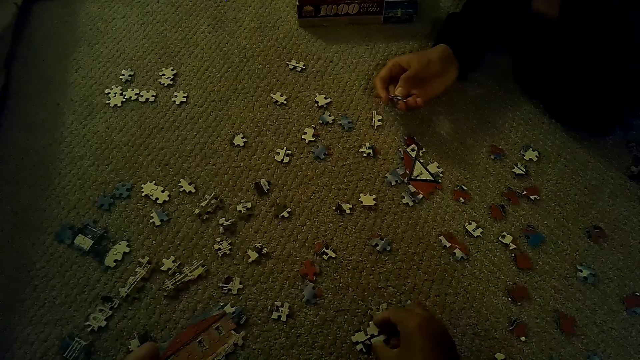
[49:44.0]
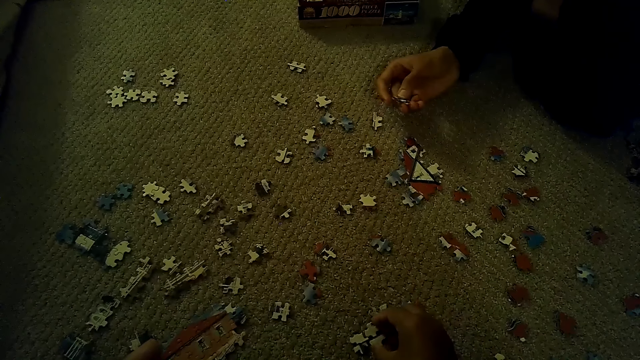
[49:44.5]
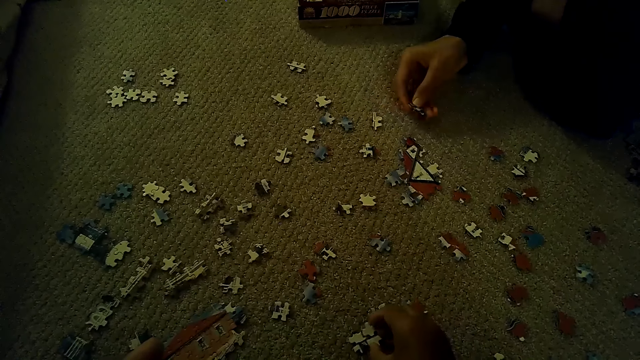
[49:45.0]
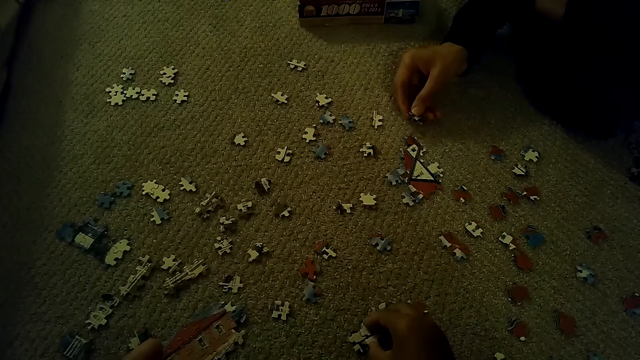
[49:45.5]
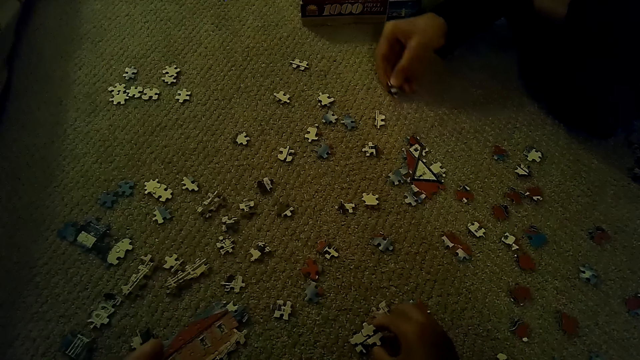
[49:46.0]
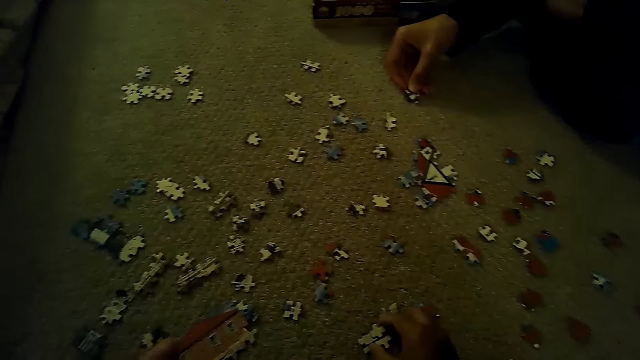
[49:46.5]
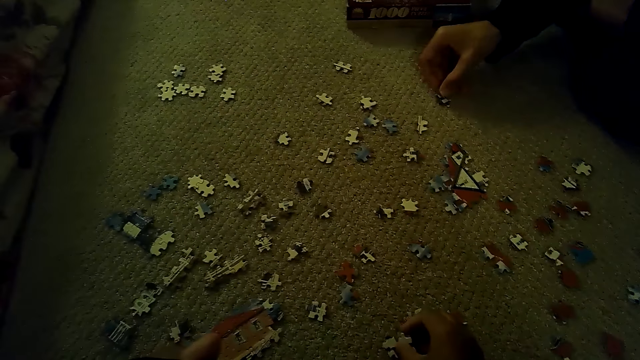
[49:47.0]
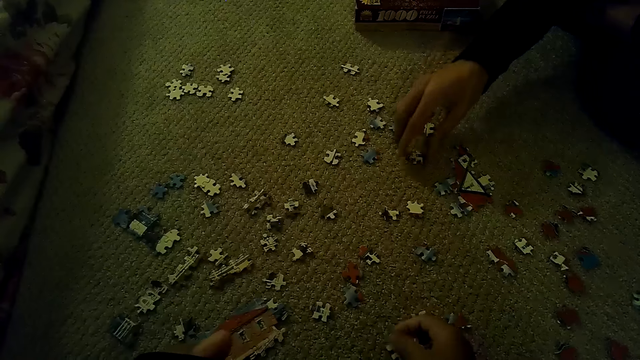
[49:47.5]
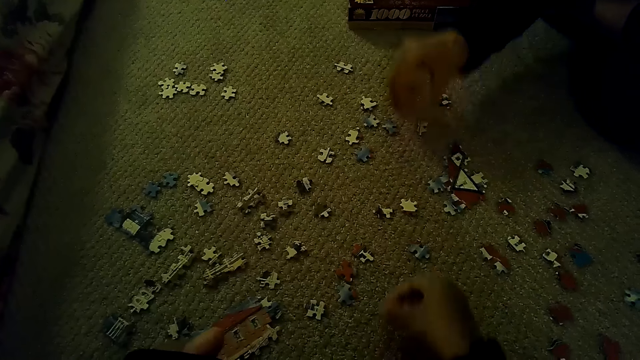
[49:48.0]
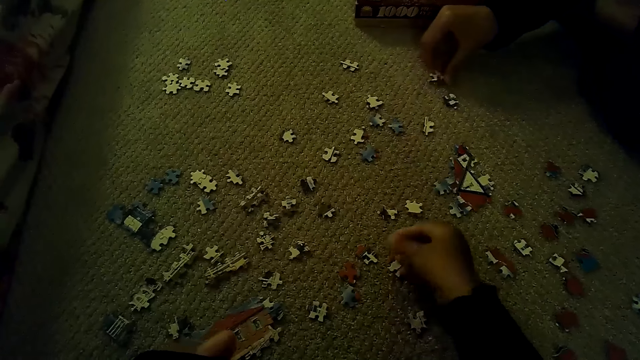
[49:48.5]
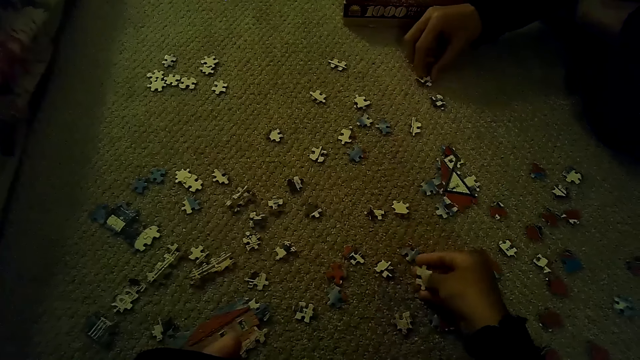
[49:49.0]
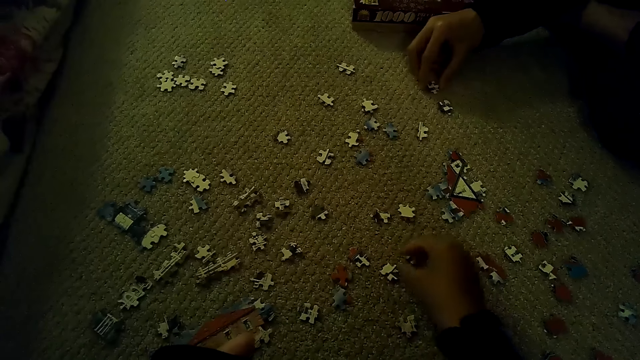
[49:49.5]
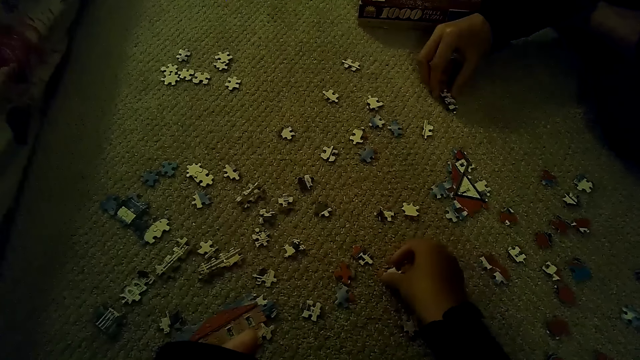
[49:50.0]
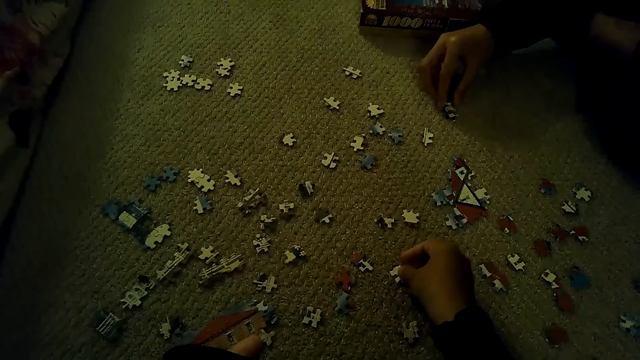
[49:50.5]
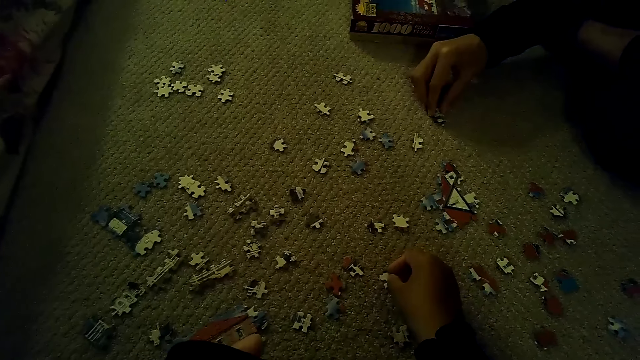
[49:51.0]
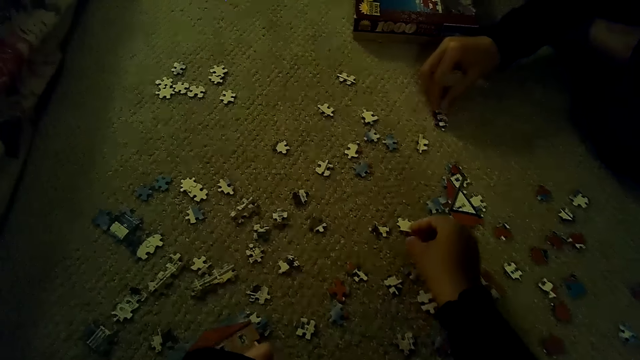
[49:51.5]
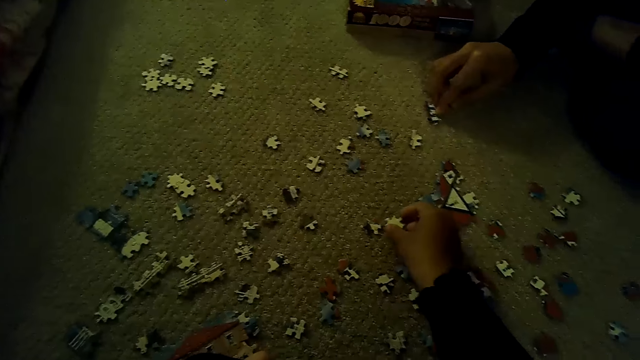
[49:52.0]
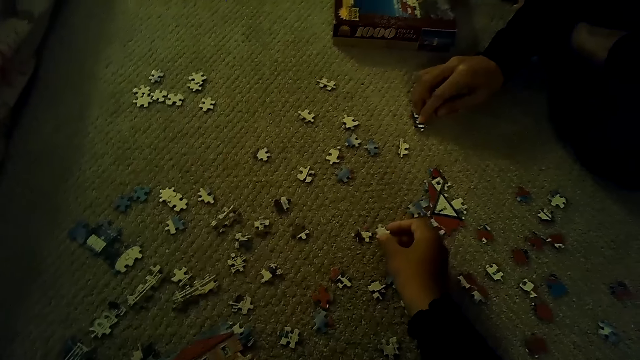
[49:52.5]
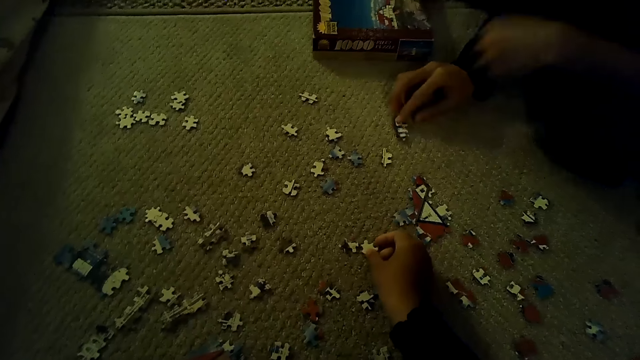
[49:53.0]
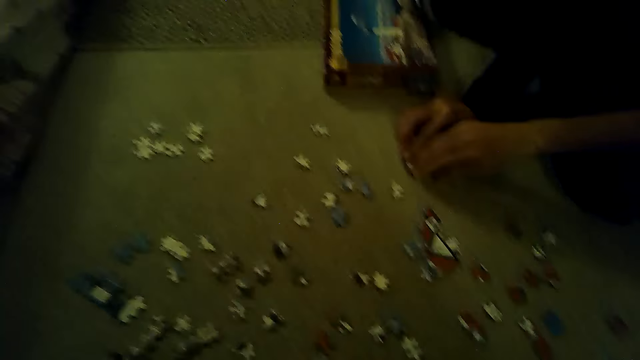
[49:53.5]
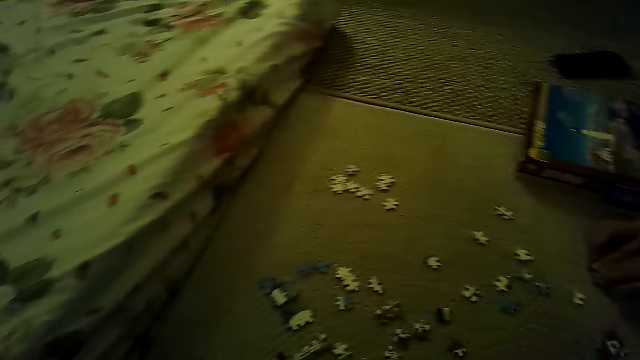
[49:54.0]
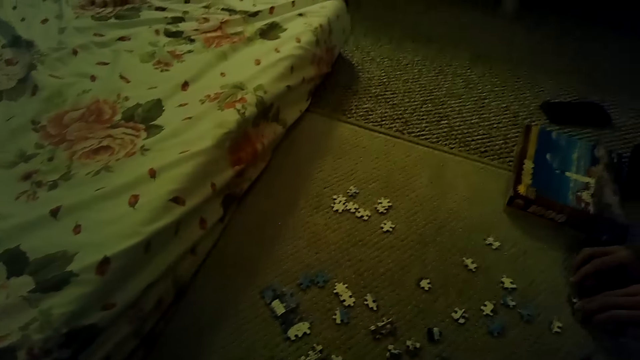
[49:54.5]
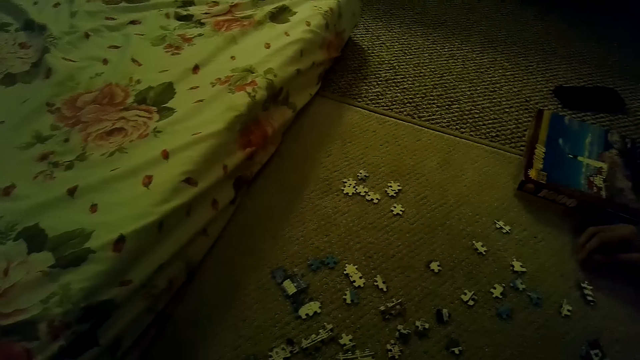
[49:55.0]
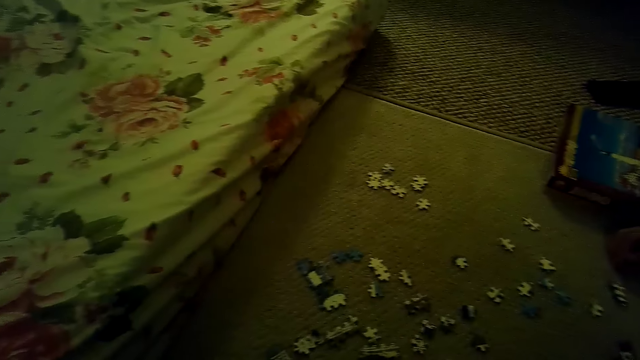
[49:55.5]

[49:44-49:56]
A person fixes the puzzle.

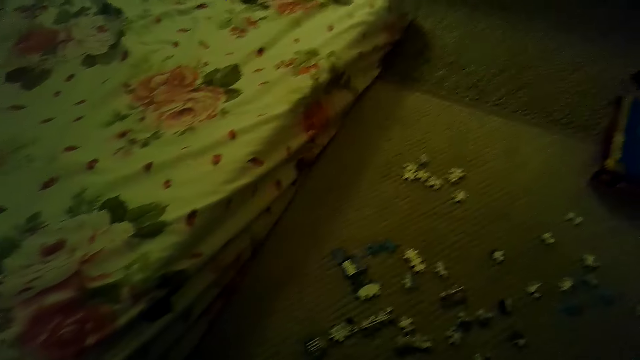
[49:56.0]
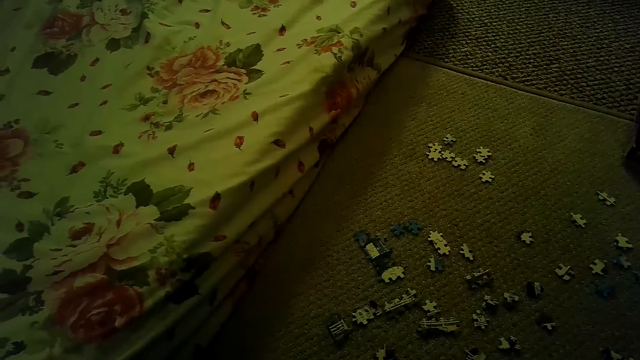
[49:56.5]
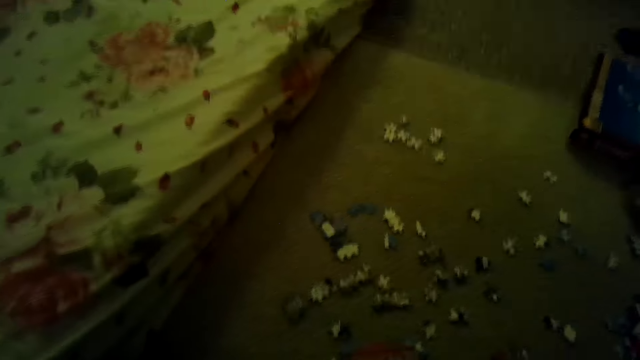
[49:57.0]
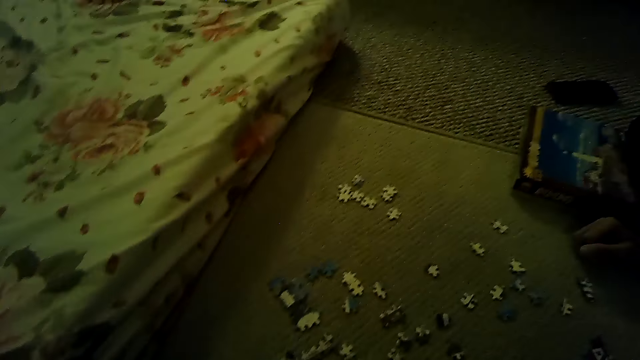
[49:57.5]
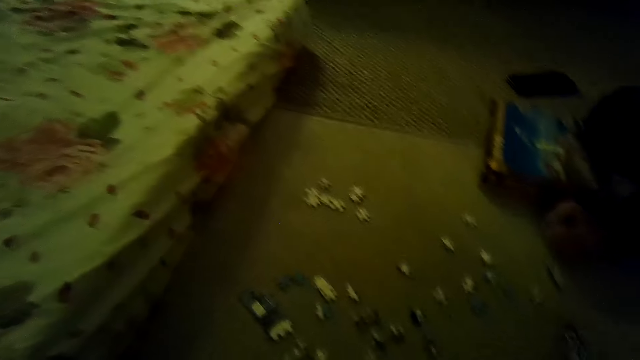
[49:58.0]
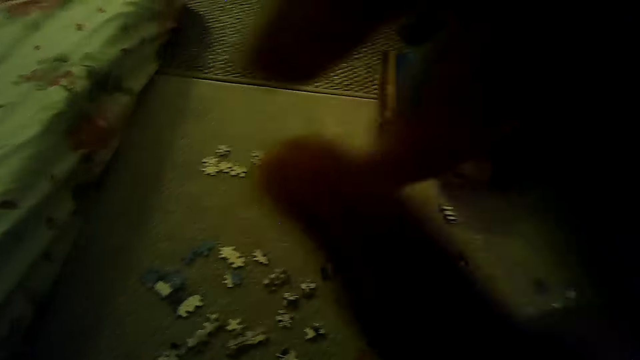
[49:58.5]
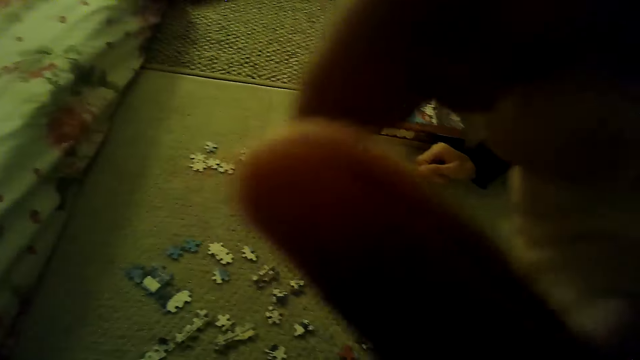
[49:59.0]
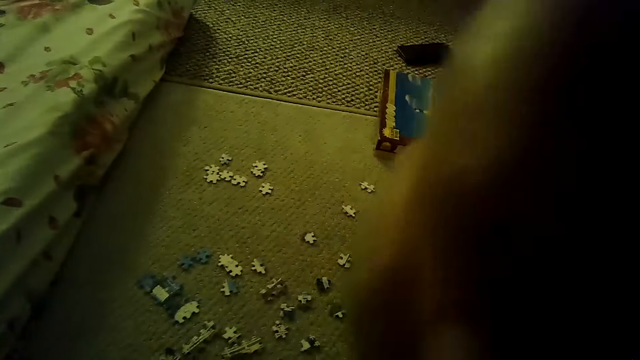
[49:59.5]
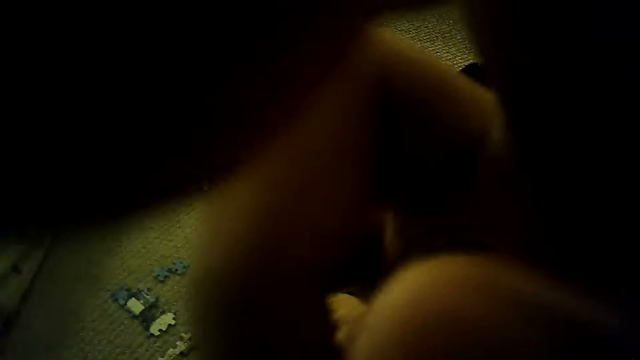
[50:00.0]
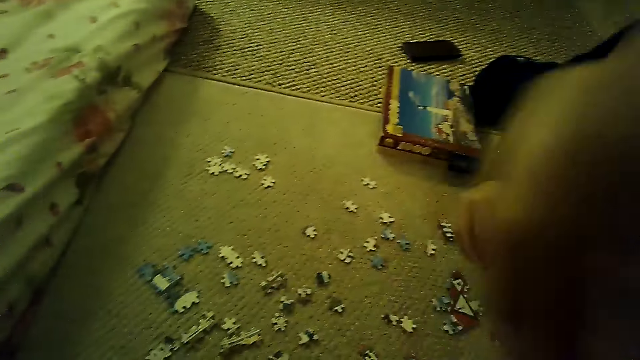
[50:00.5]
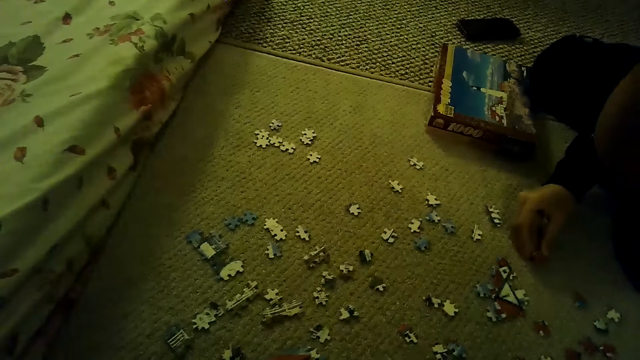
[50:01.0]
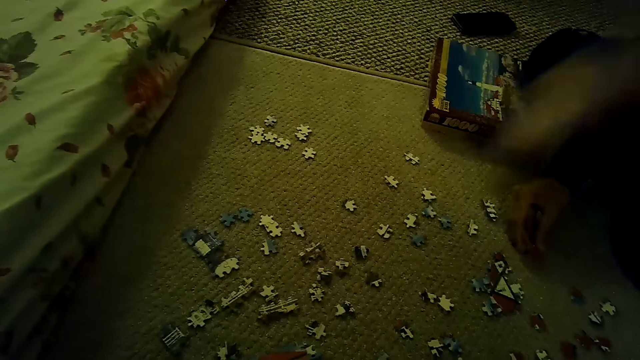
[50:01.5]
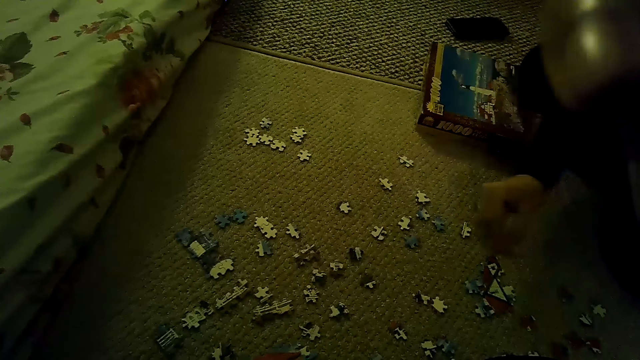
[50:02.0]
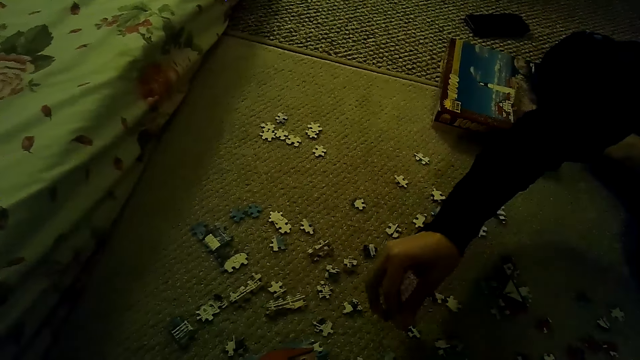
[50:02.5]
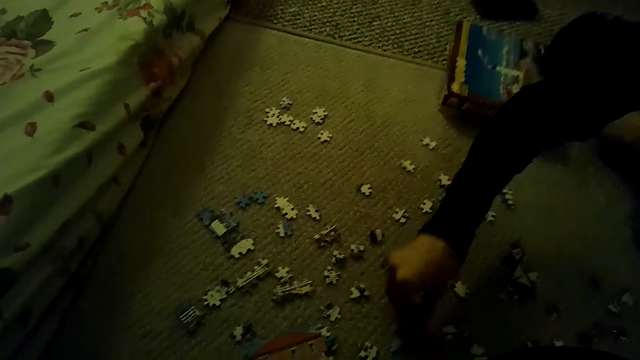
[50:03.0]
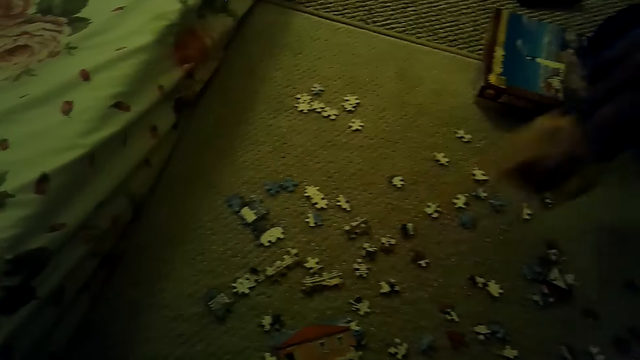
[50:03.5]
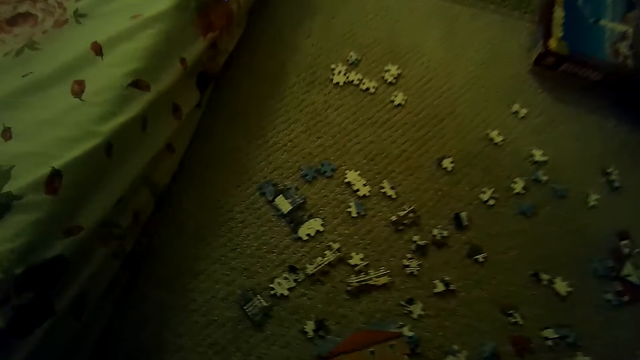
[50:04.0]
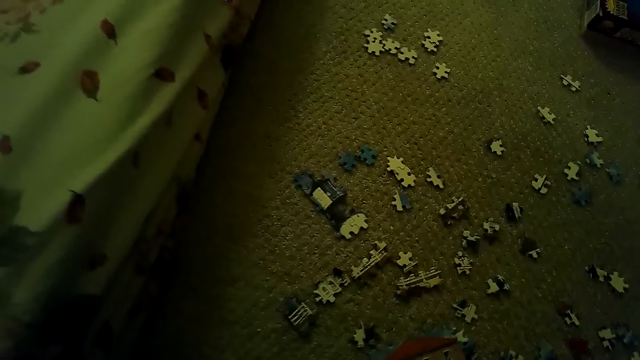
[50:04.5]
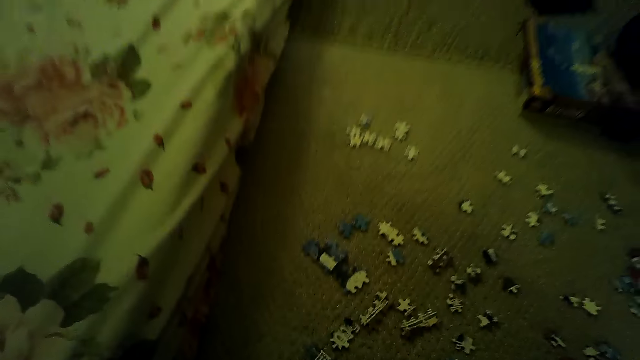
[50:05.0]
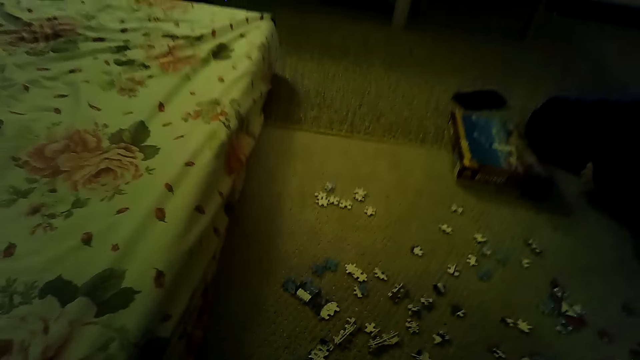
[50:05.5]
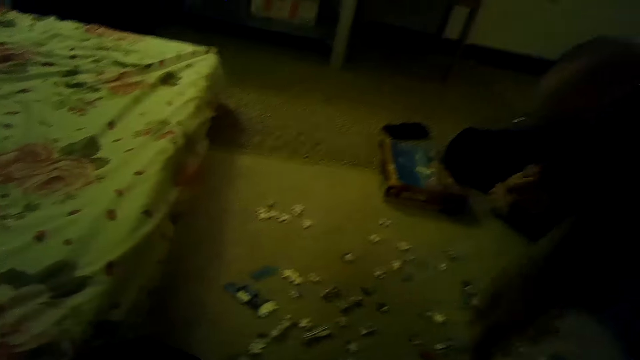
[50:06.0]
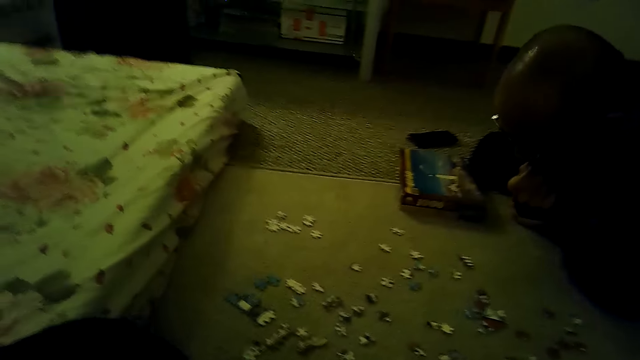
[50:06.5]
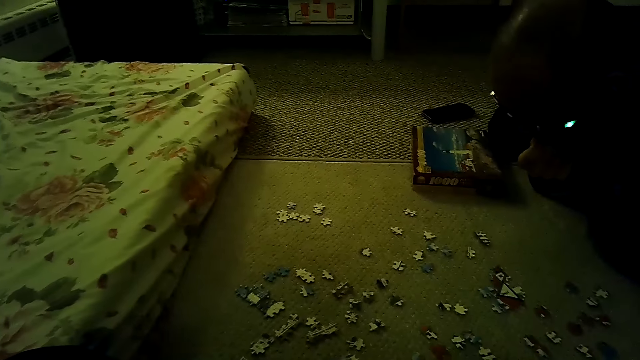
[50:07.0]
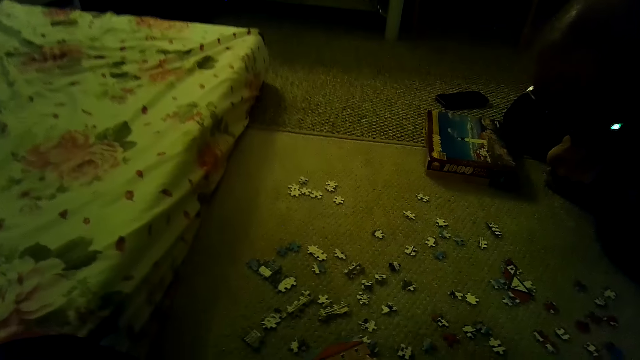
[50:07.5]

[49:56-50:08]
The camera wearer adjusts the camera on the head. A person picks up a puzzle.
